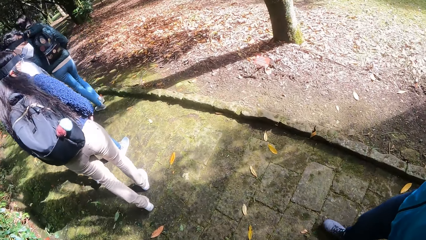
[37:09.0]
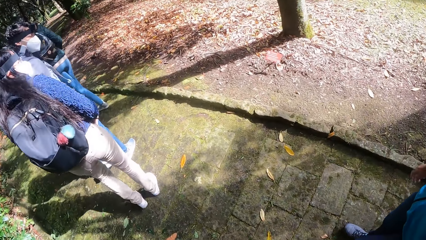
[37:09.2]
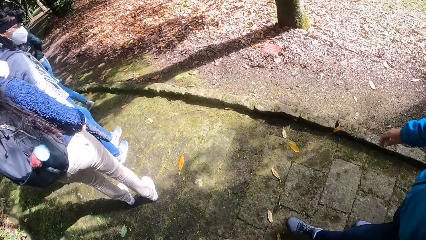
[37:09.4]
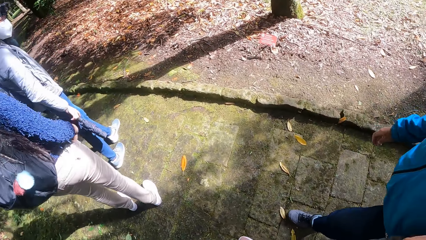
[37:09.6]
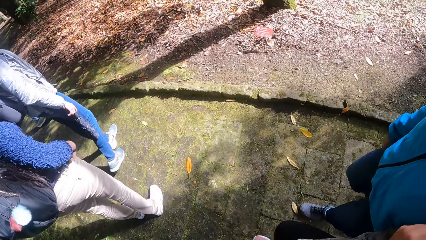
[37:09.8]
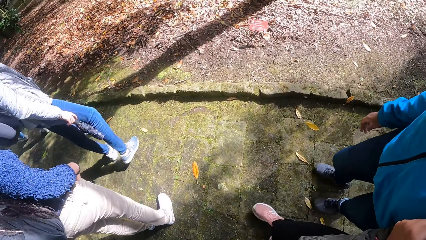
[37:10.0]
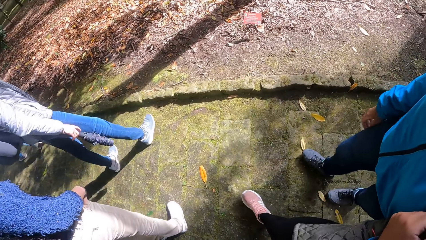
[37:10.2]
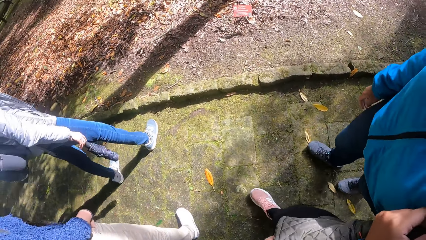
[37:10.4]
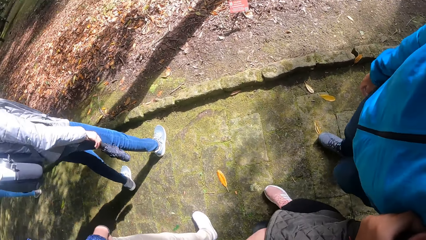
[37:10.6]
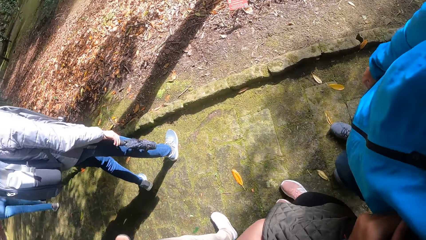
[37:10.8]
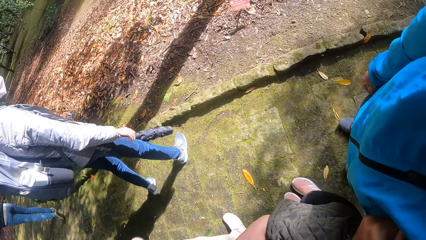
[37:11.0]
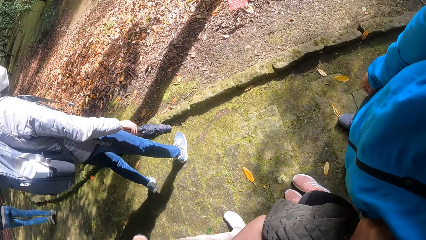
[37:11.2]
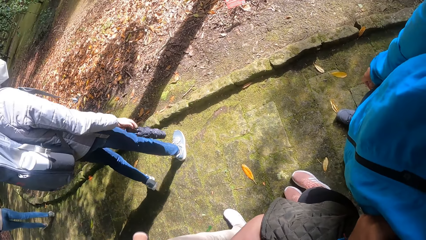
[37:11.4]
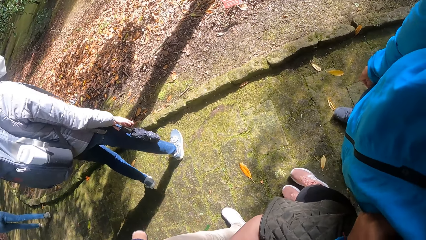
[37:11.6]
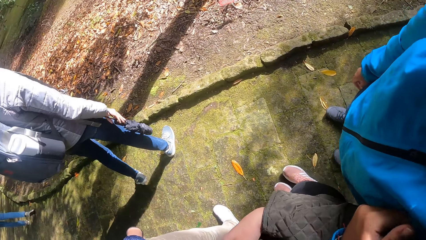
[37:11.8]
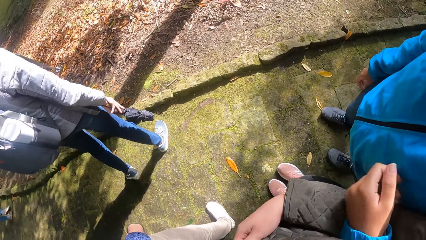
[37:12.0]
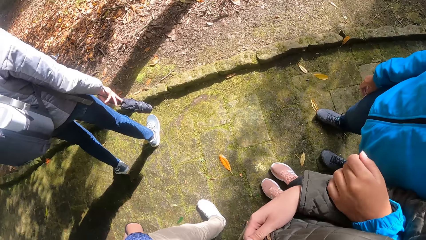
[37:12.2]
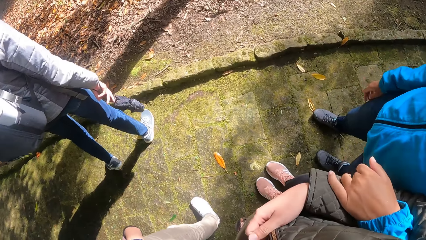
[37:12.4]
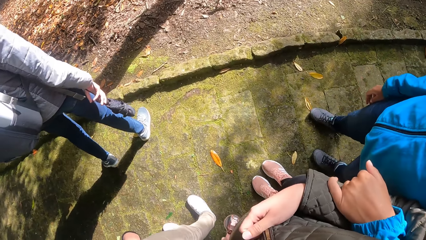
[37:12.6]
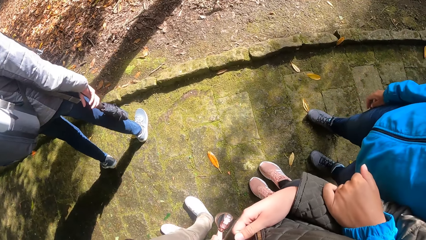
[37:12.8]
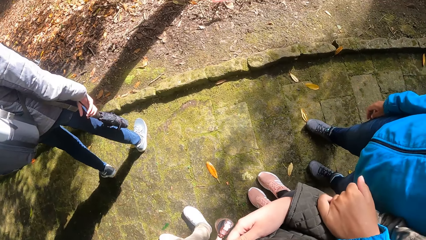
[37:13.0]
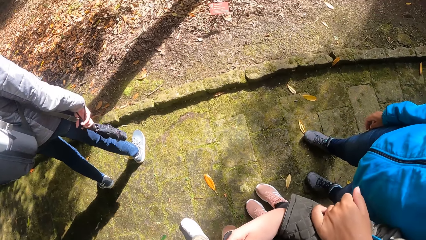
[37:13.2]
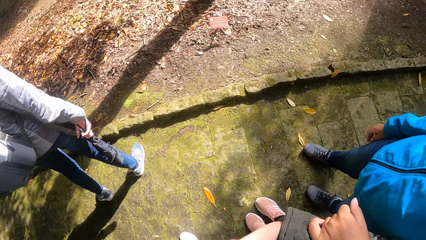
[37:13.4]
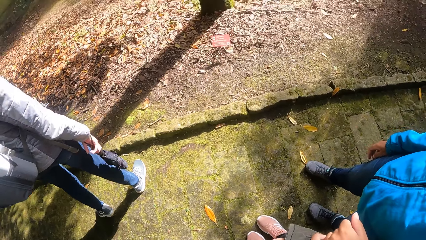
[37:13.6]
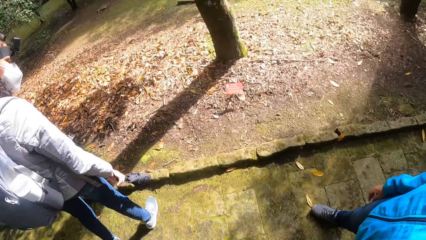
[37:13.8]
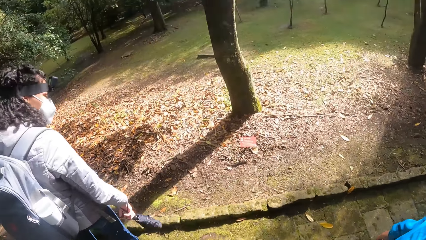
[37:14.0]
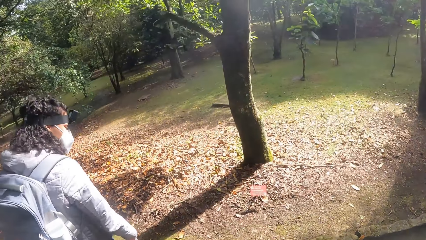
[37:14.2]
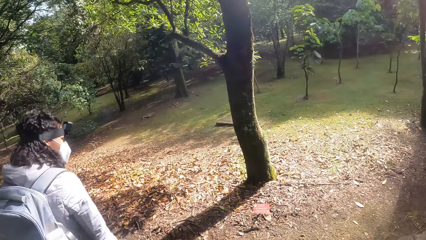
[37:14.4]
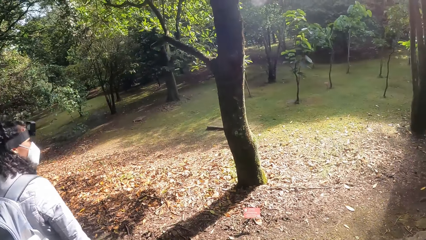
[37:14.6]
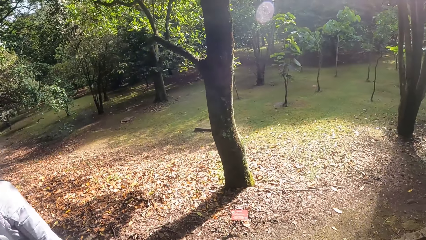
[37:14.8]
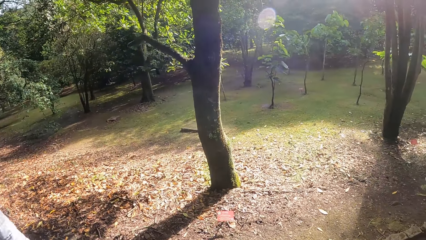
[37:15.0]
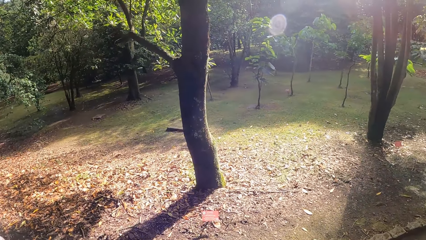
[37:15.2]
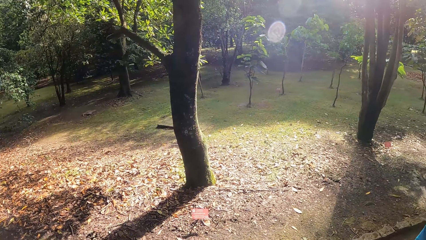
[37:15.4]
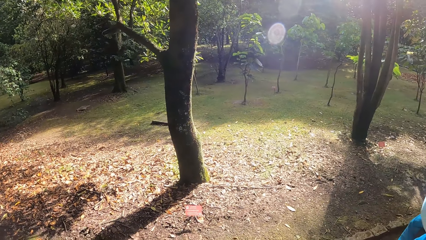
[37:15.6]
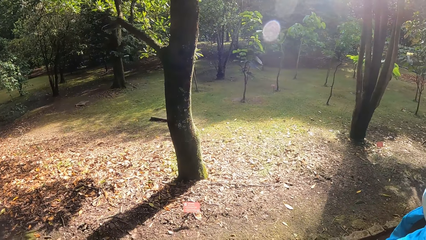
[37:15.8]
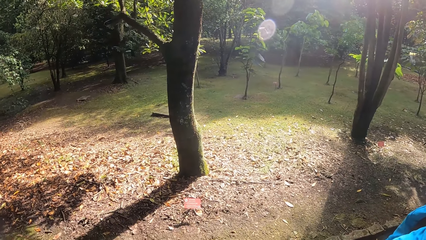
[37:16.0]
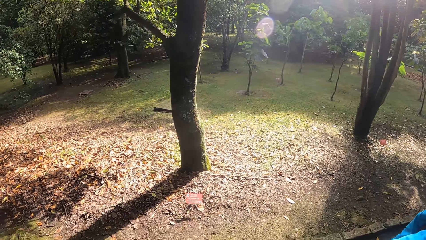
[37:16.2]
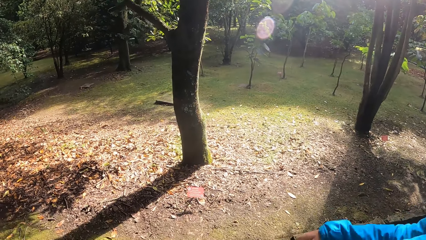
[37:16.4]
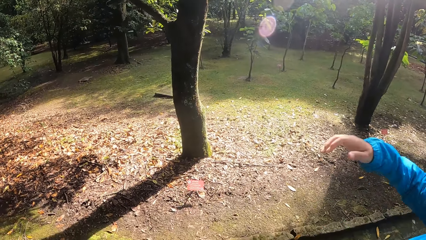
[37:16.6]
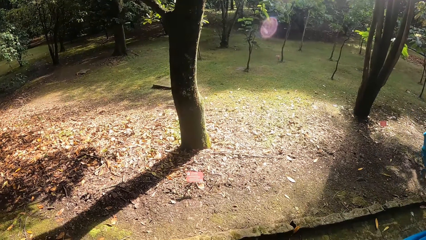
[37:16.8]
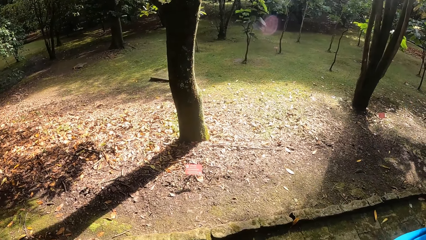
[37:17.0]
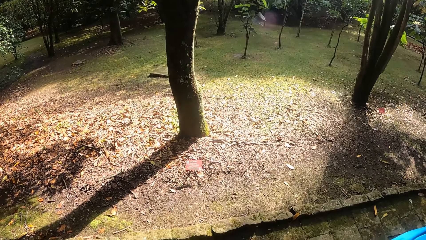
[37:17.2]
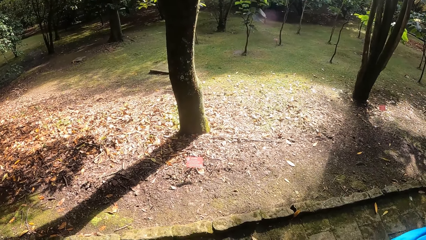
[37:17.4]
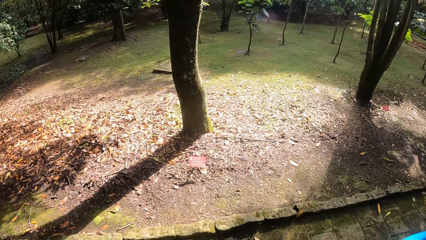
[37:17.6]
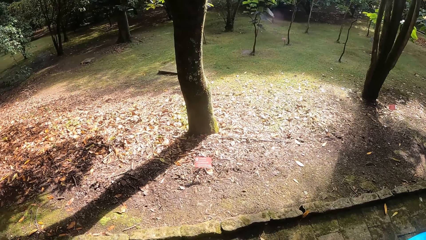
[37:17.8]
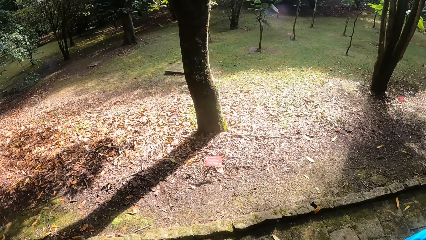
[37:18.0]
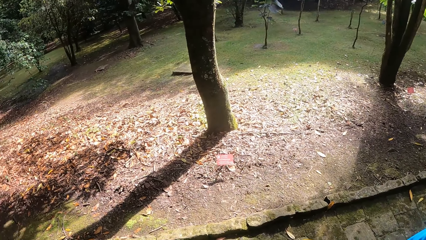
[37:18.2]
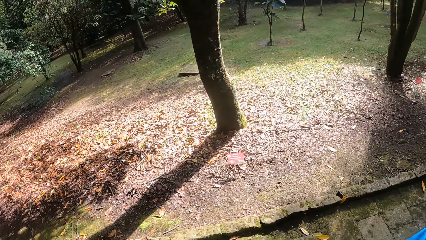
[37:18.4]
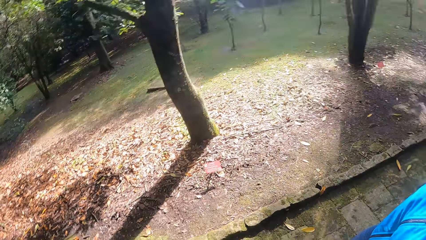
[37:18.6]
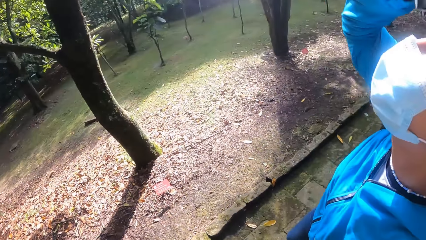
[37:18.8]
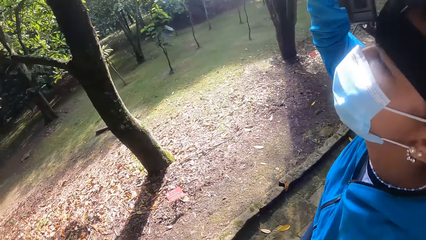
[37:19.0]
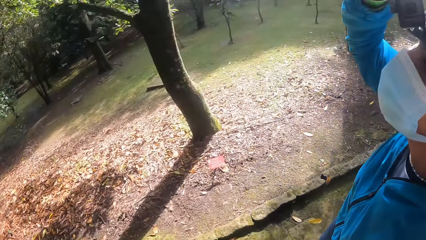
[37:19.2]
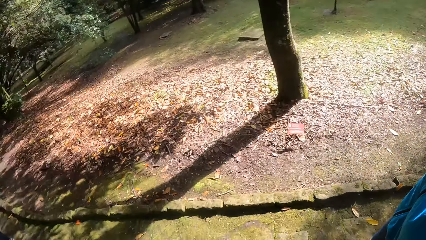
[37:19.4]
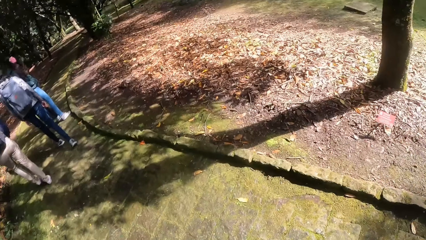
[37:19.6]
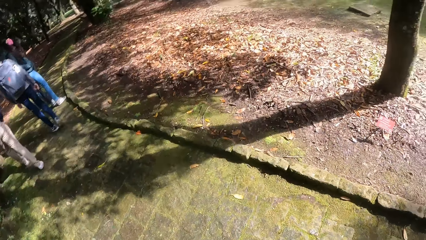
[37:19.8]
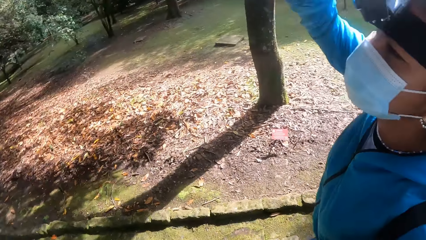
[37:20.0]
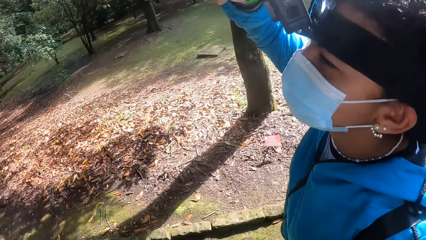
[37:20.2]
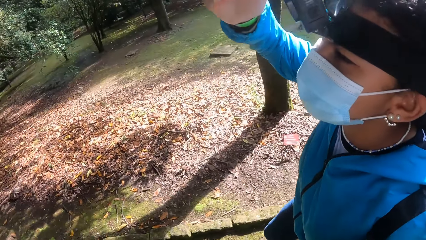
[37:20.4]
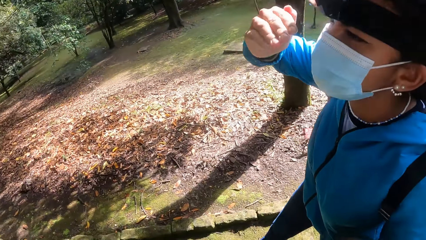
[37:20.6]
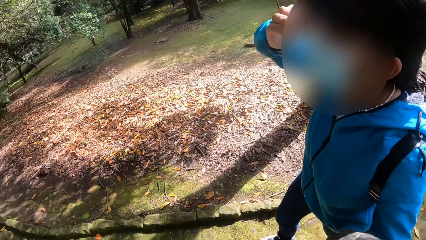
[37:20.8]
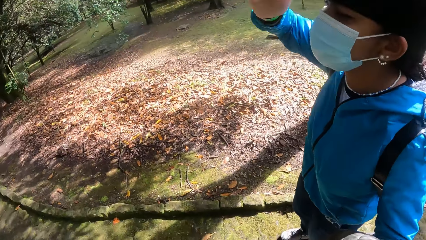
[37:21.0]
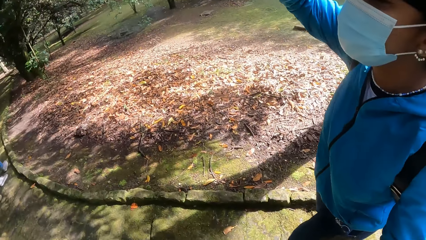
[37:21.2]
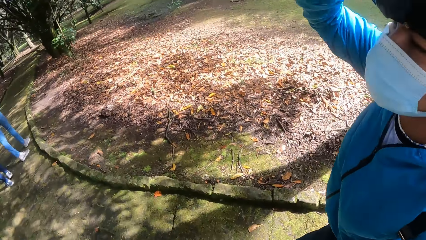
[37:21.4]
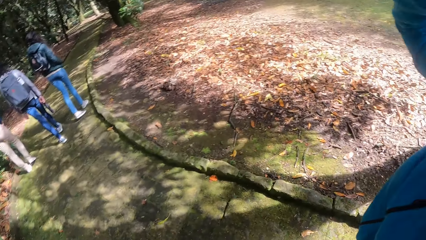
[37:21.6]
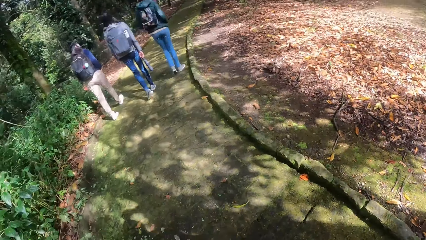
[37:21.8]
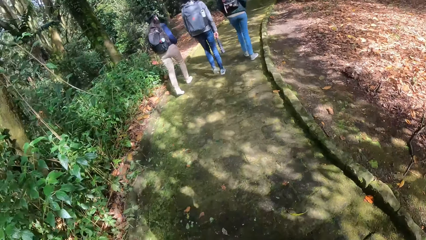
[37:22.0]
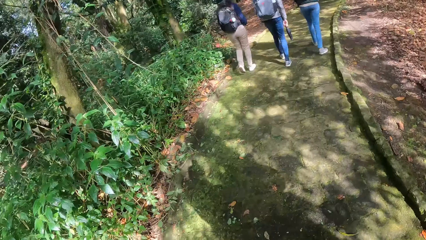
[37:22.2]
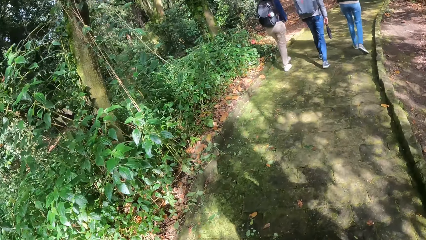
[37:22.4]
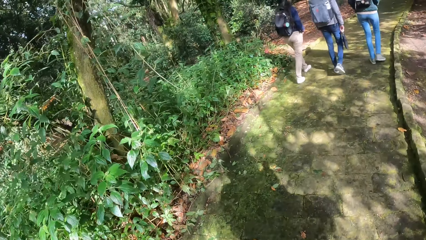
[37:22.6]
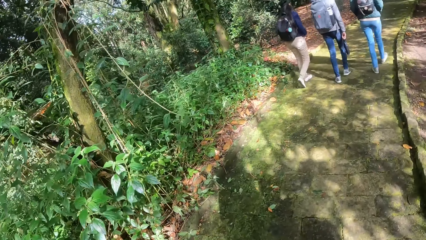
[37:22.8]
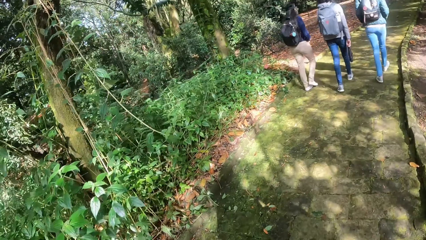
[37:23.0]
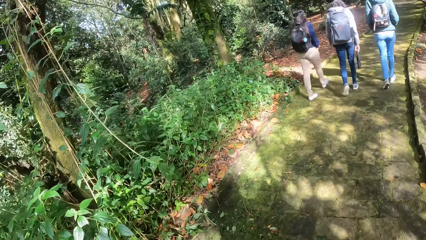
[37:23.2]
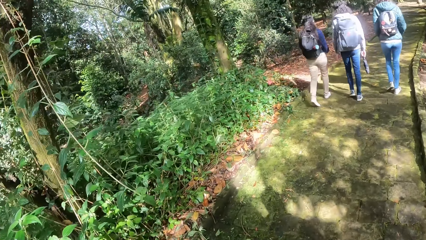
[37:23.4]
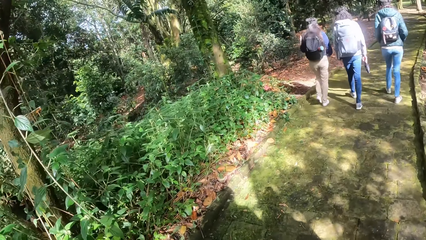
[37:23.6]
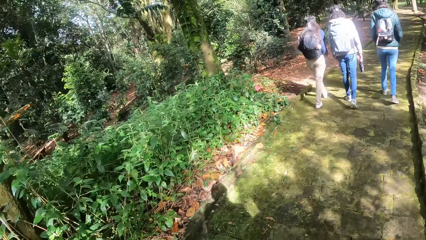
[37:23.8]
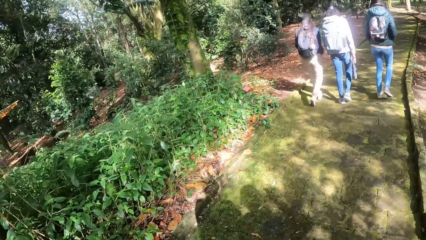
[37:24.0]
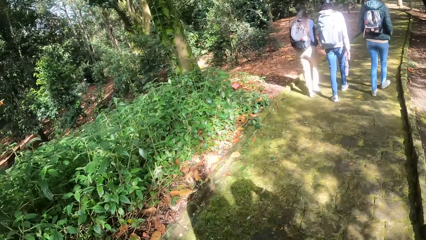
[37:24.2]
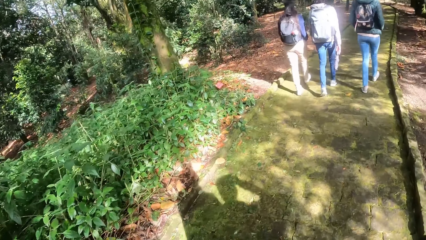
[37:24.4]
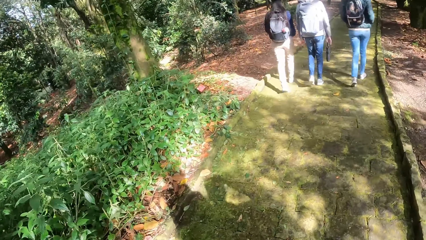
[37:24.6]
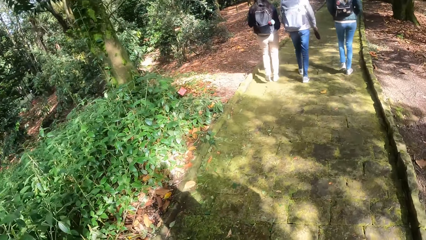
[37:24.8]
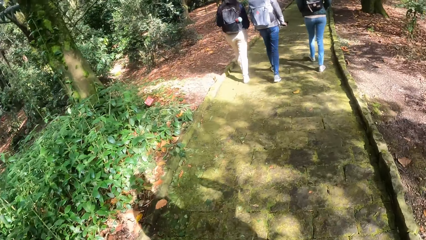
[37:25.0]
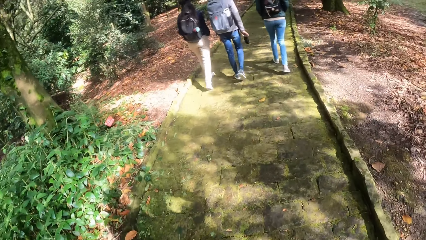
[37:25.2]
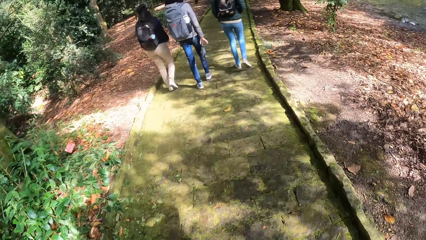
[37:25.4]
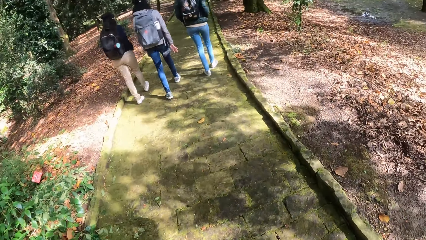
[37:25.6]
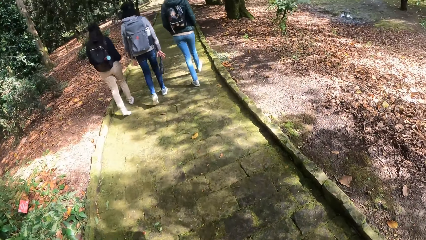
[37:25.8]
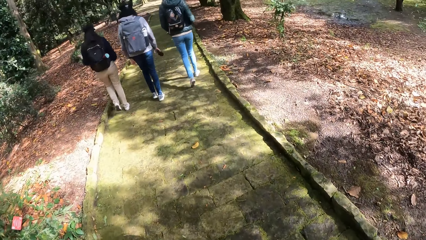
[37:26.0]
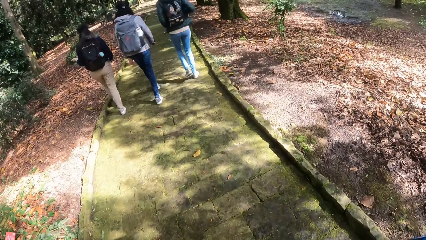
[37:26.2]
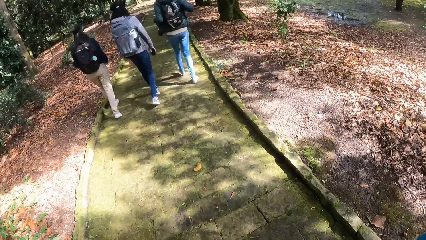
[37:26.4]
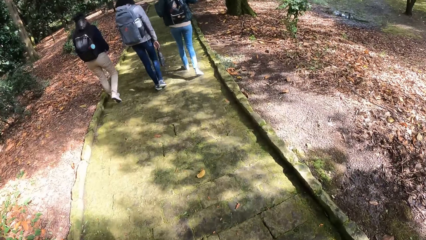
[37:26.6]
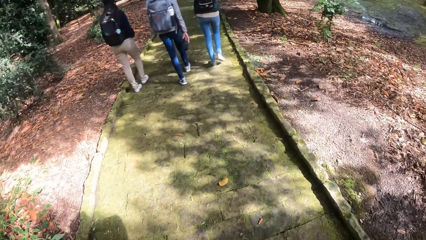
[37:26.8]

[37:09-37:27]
The camera wearer stares at the trees. The woman raises her right hand. The camera wearer walks on the pavement. The man walks on the pavement. Another woman interacts with a third woman.
